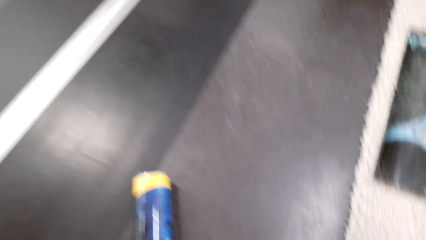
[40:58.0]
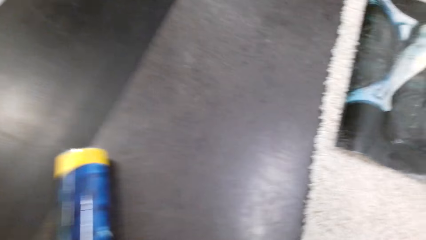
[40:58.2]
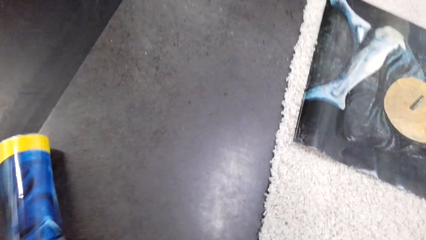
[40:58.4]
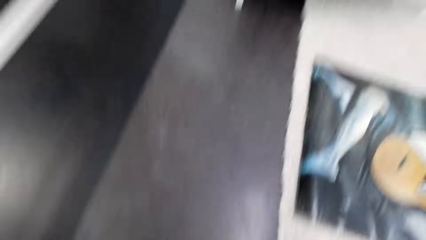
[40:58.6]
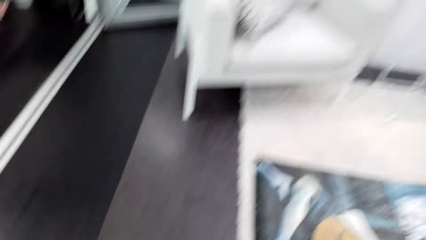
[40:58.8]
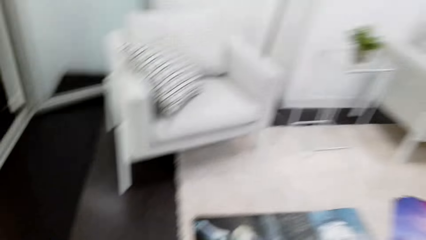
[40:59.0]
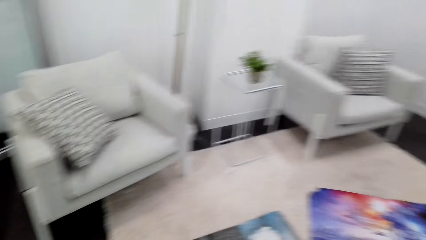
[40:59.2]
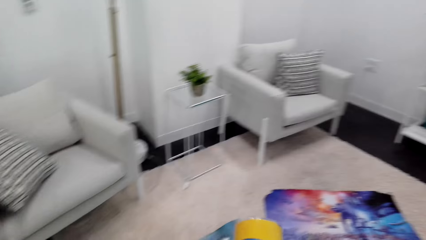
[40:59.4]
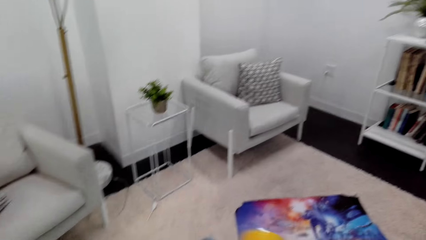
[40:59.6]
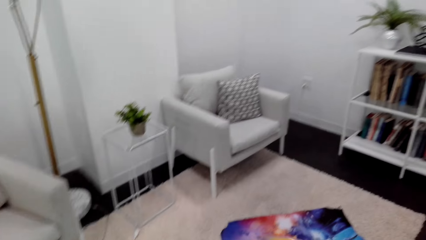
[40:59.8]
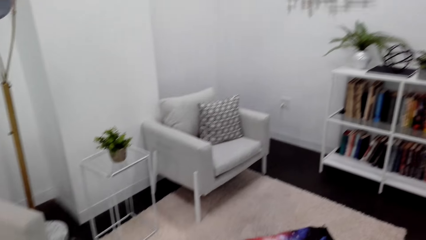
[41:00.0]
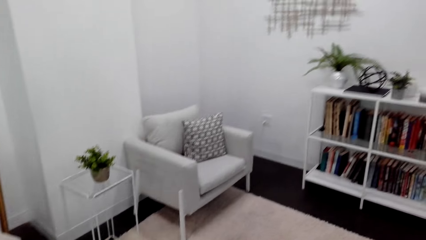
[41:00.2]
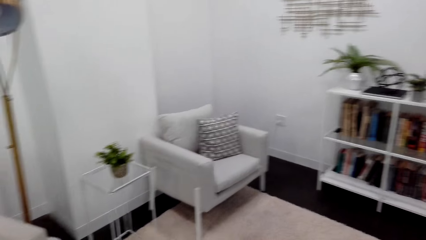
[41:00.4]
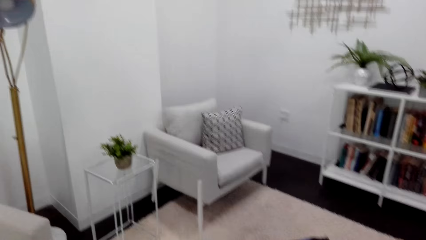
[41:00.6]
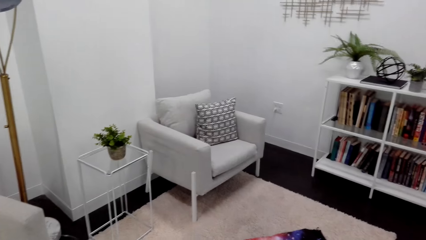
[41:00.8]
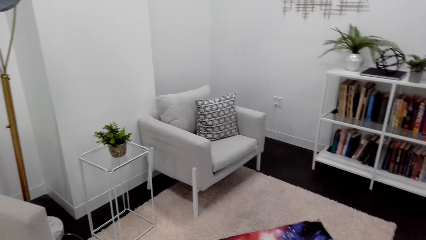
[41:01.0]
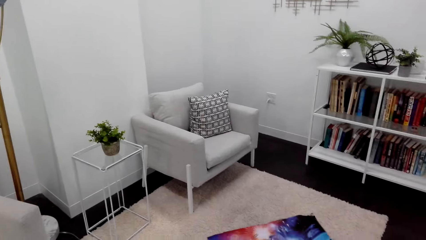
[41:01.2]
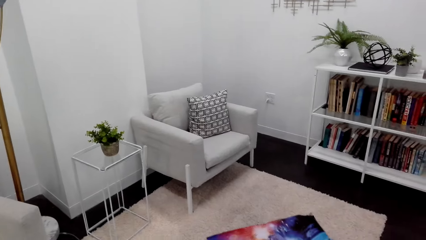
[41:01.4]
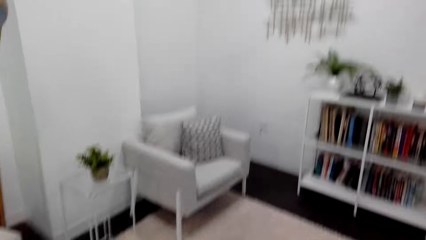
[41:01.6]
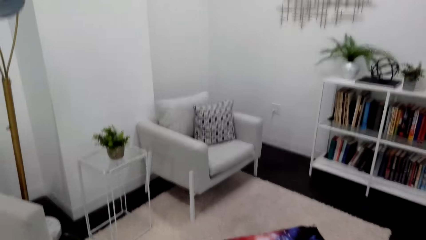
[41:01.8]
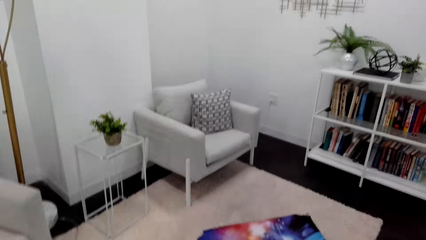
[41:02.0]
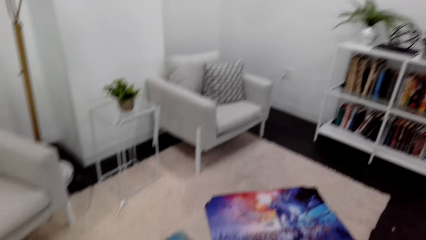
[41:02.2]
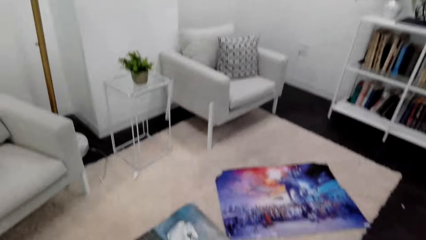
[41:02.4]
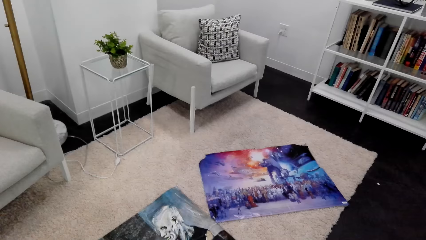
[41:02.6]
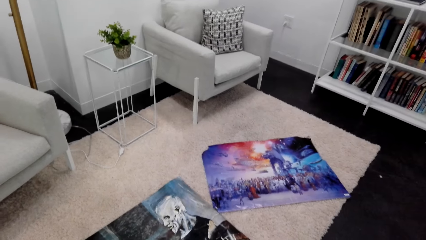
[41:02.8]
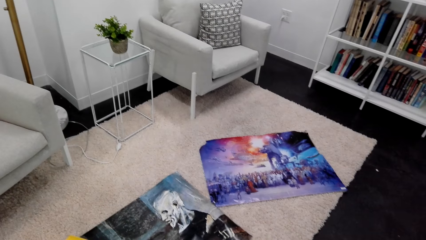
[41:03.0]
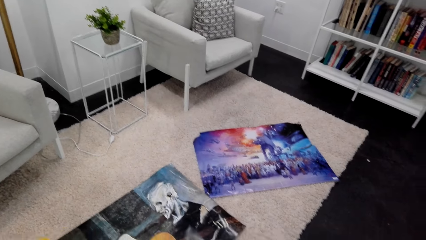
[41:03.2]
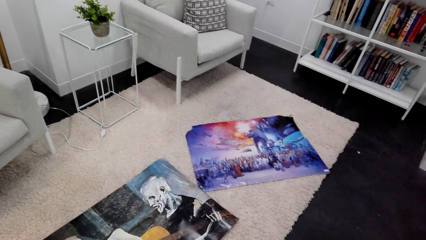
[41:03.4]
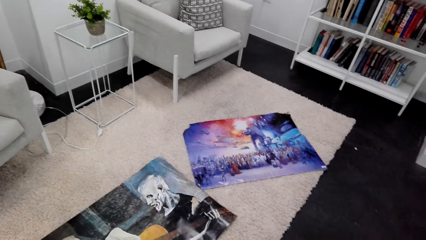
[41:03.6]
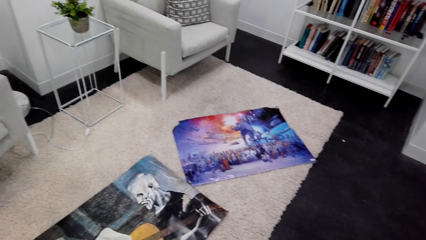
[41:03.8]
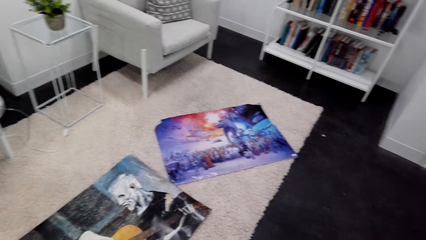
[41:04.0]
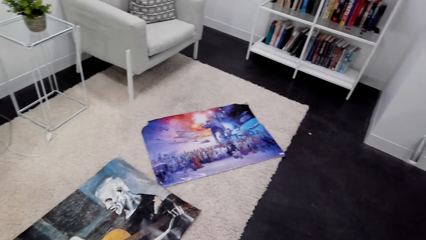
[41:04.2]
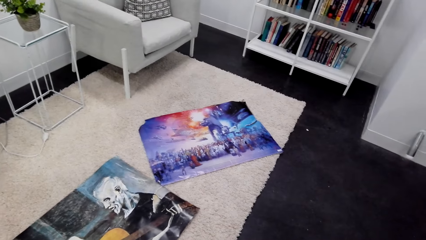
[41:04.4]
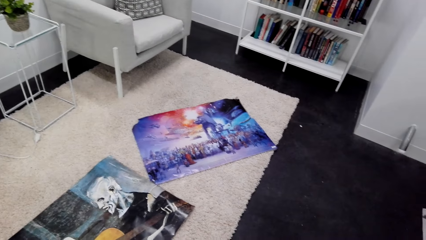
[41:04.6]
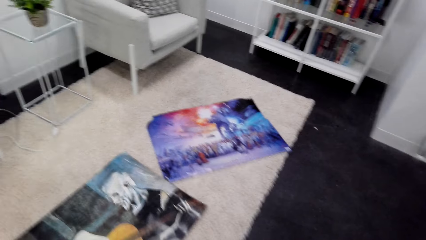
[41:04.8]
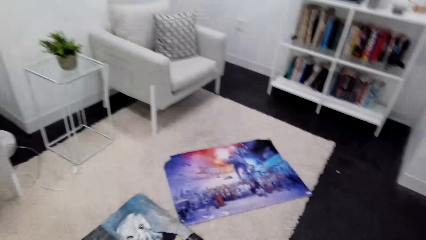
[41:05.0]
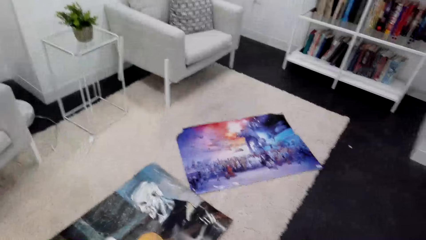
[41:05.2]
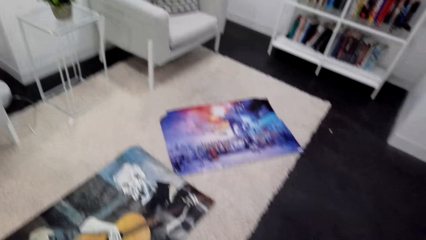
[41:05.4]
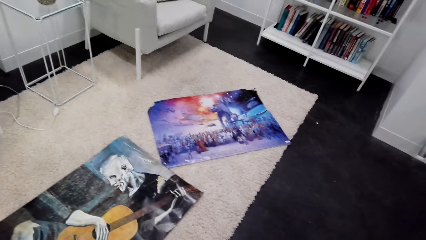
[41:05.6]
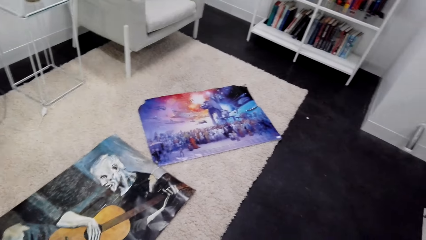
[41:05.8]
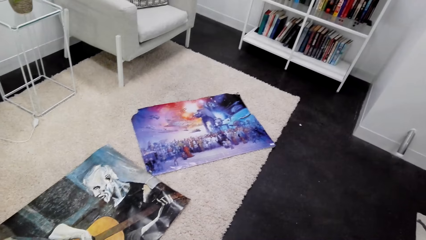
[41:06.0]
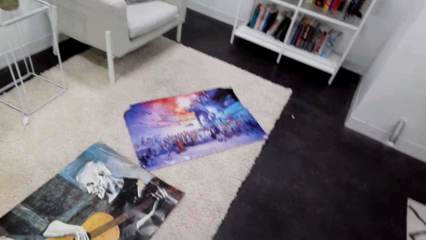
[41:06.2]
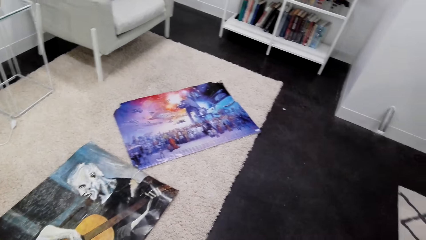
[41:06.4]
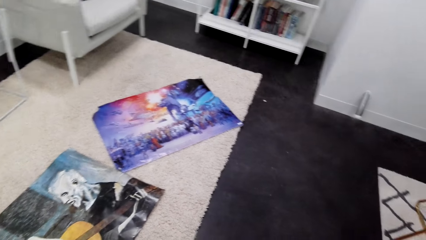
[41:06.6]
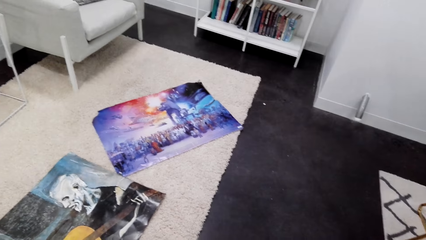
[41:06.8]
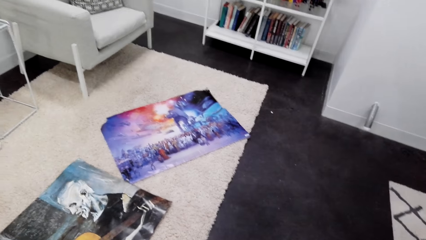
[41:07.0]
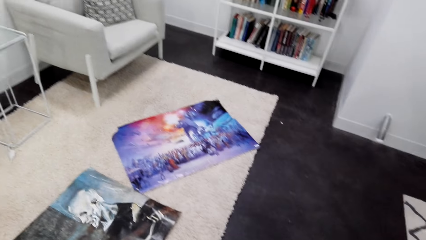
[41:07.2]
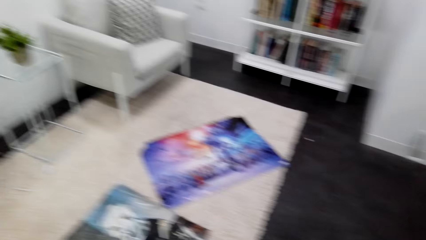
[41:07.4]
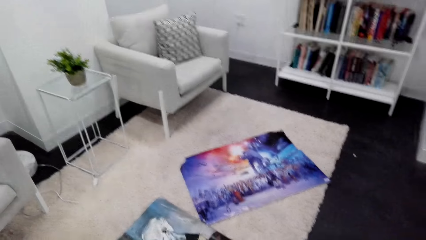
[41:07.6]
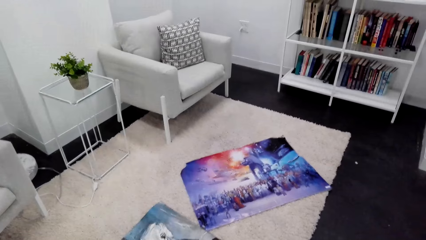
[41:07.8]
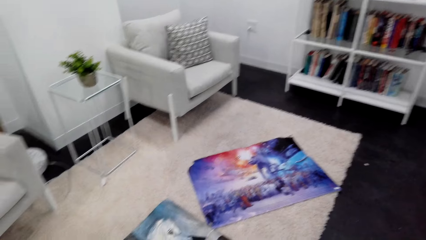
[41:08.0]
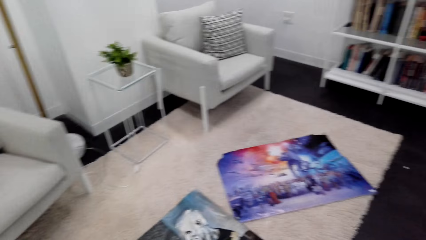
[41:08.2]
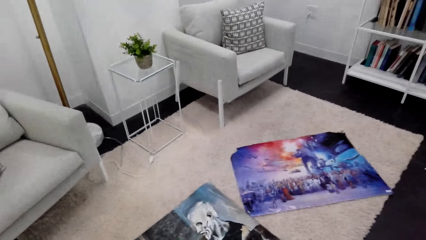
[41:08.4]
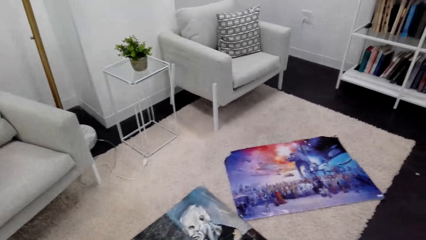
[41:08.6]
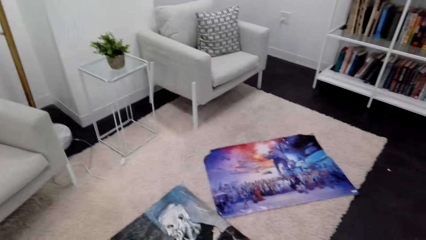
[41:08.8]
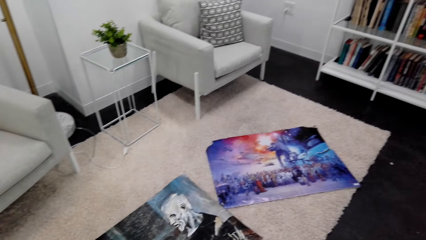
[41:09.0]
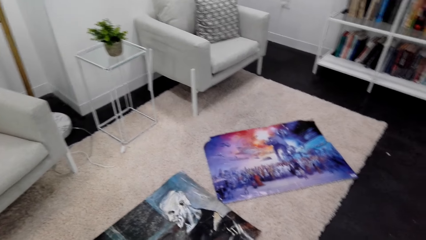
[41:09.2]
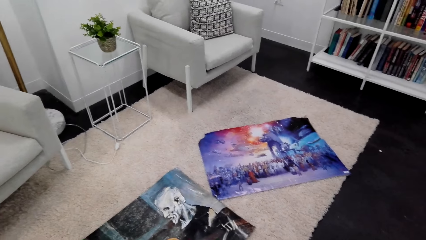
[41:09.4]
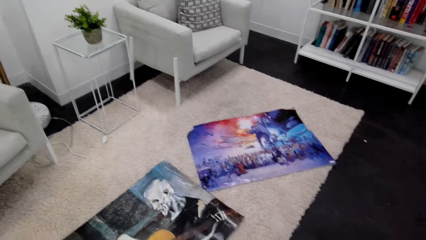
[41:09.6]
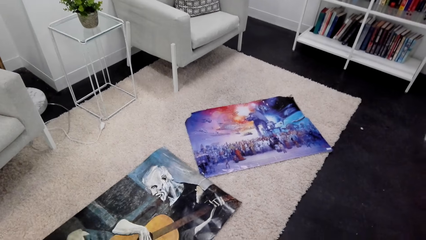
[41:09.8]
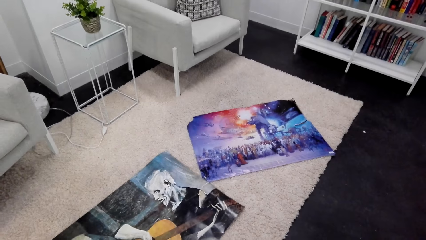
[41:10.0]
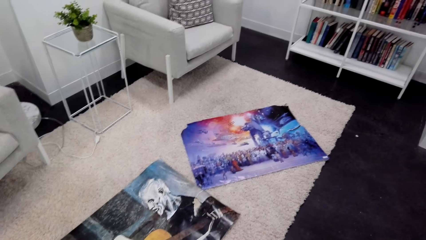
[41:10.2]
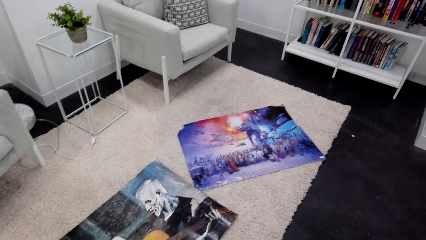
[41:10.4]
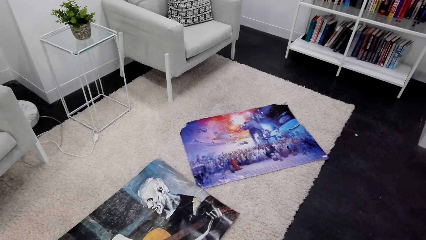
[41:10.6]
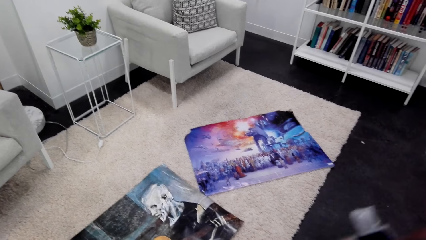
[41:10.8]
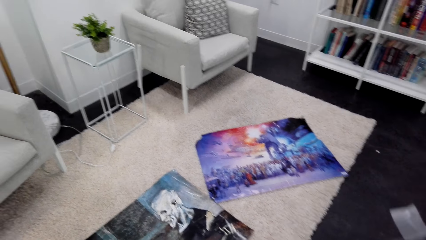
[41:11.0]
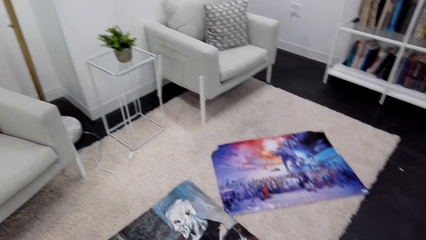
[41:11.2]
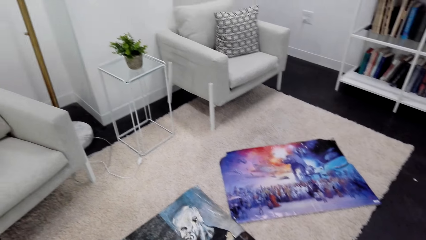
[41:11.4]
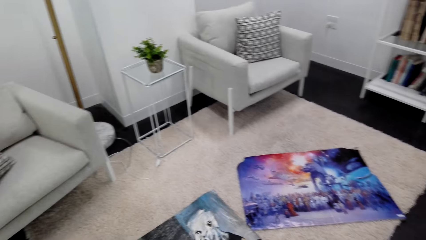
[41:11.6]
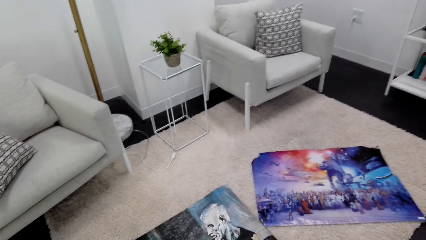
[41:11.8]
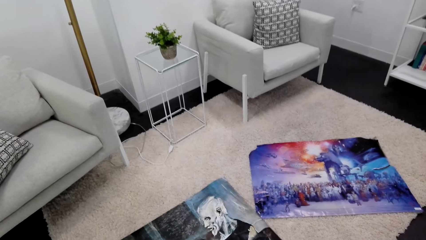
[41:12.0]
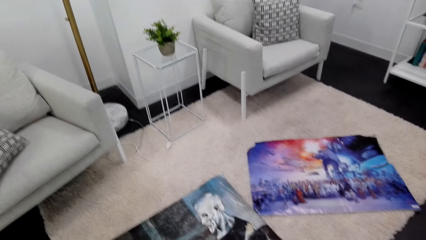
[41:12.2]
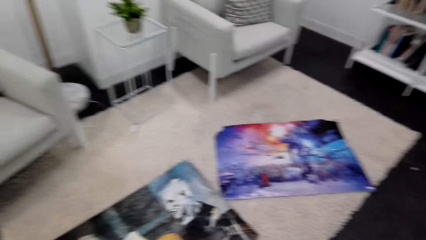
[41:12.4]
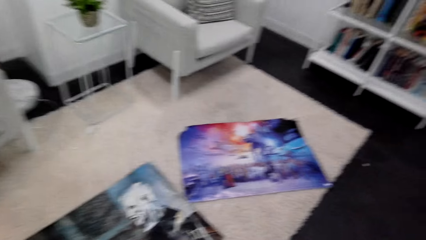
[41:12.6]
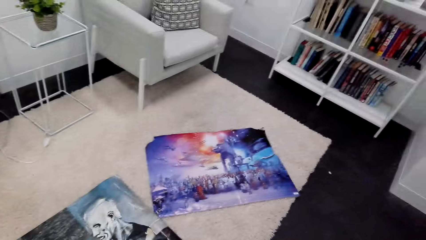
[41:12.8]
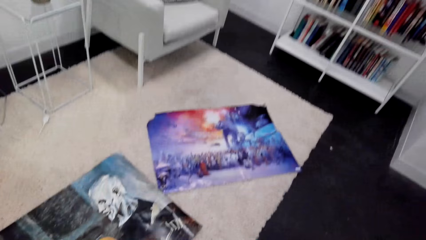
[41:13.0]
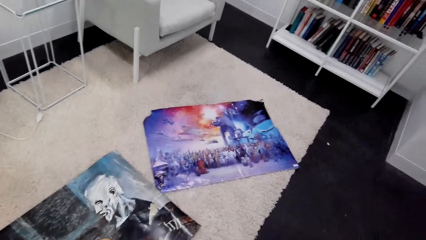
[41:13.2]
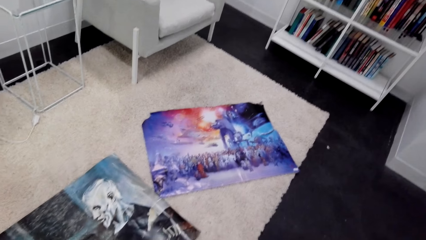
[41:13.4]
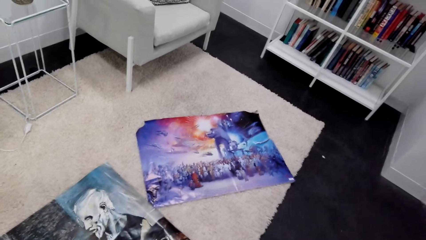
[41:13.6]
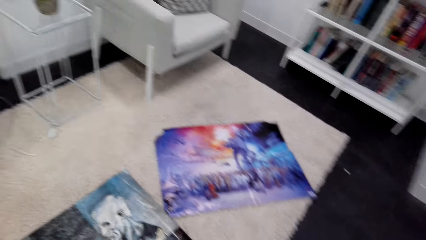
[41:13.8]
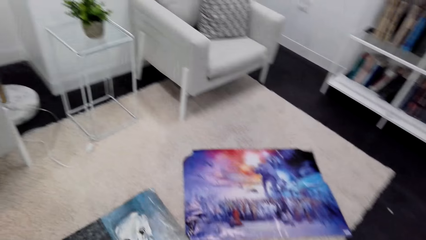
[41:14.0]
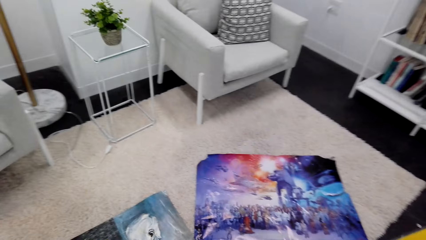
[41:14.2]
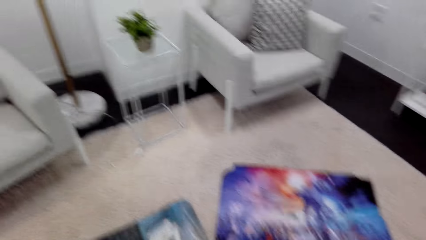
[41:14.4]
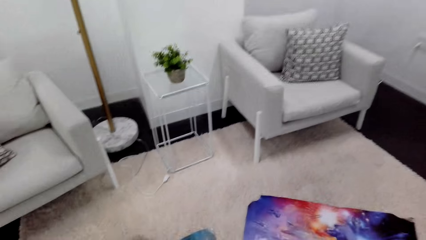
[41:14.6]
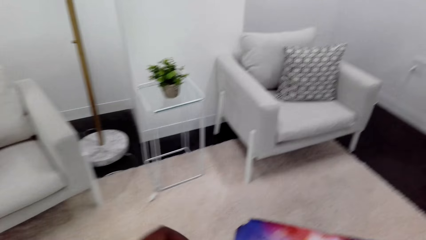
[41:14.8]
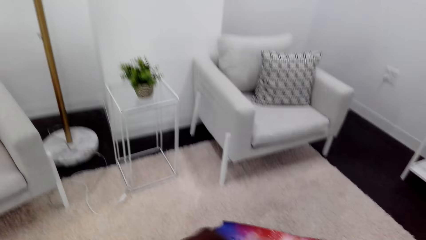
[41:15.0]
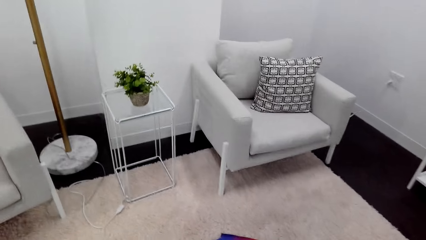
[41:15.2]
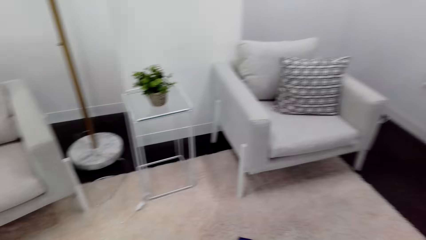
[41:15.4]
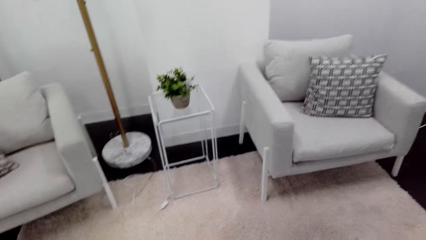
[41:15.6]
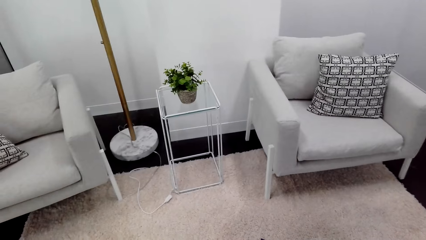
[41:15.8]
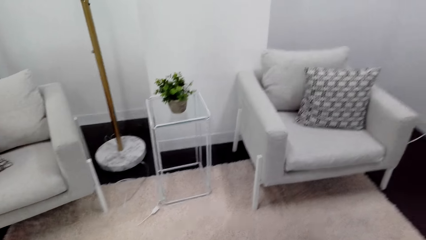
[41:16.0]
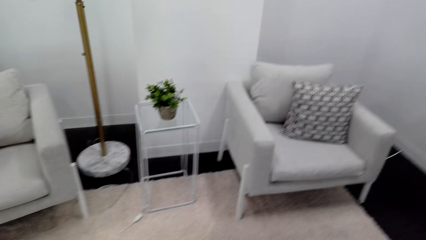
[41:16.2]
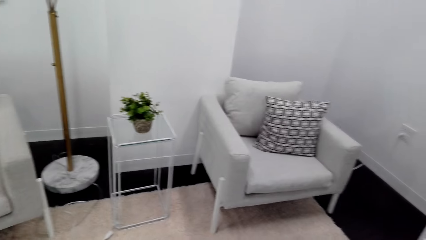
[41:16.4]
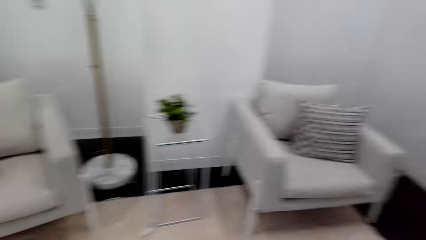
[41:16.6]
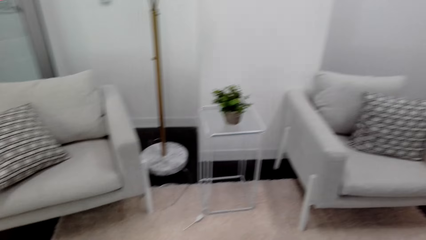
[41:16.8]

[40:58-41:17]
The camera wearer walks around. They pick a picture poster. They unfold the picture poster. They turn around.
